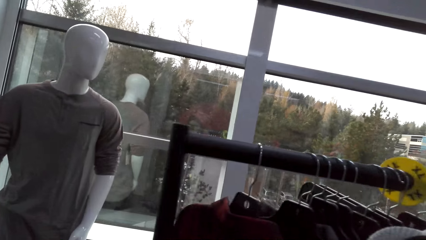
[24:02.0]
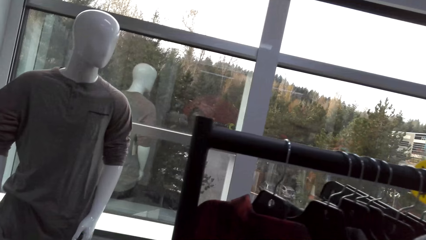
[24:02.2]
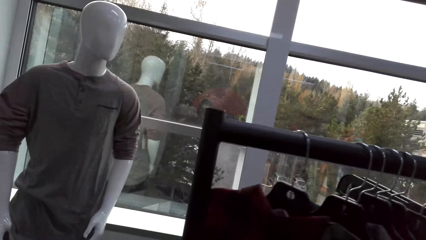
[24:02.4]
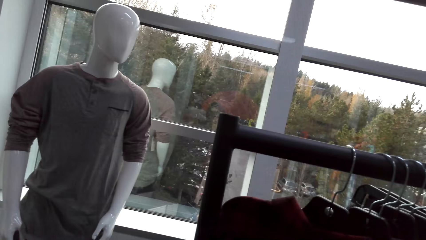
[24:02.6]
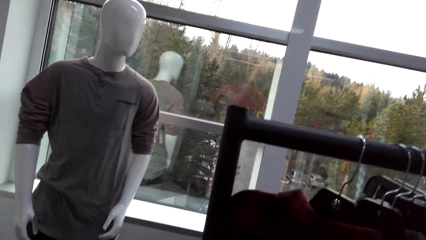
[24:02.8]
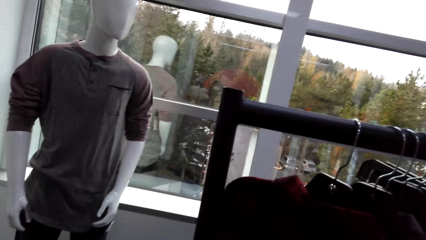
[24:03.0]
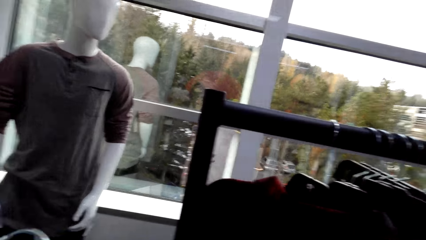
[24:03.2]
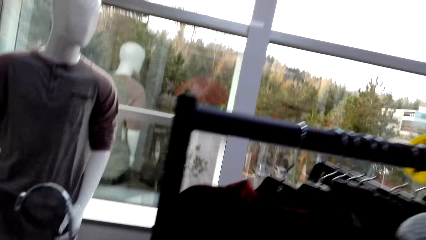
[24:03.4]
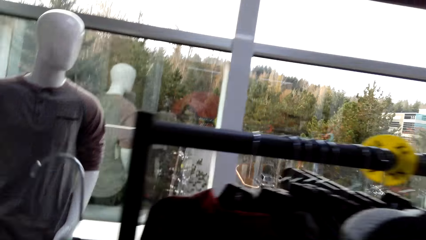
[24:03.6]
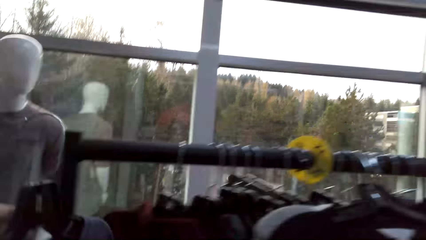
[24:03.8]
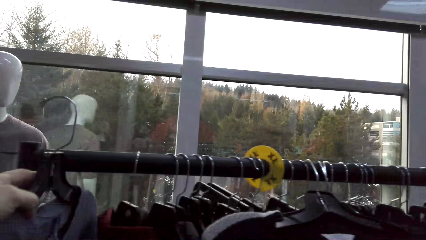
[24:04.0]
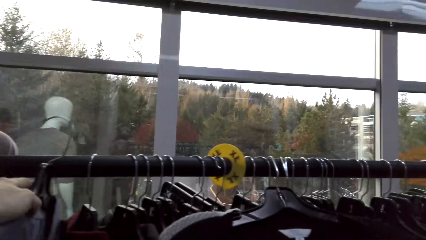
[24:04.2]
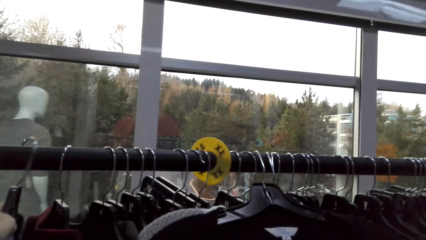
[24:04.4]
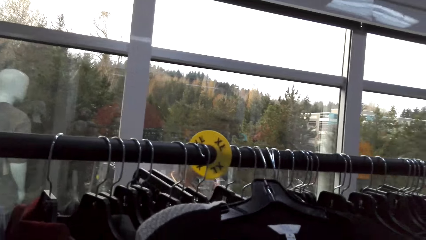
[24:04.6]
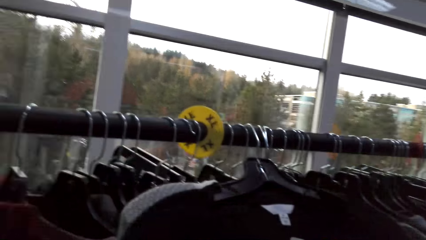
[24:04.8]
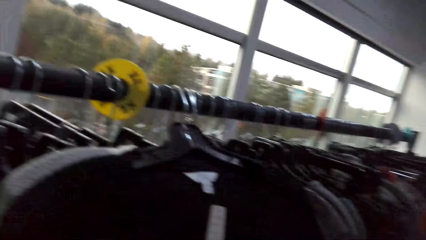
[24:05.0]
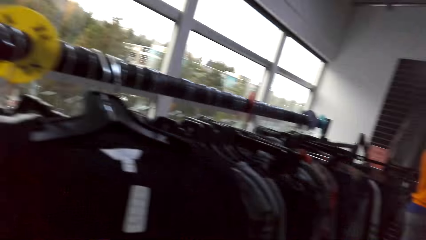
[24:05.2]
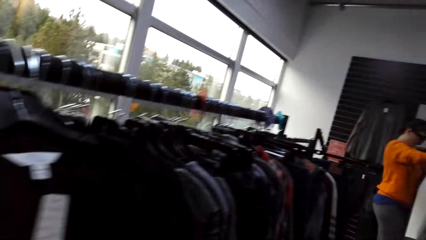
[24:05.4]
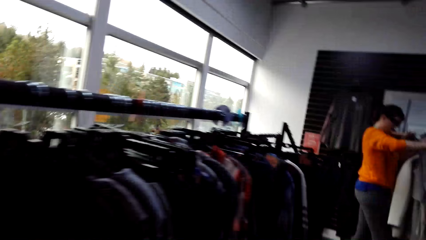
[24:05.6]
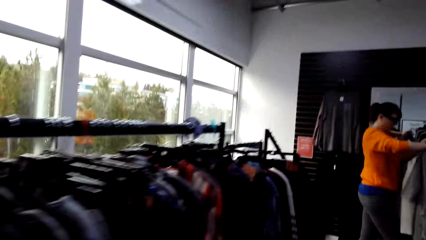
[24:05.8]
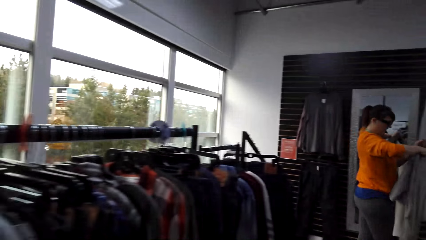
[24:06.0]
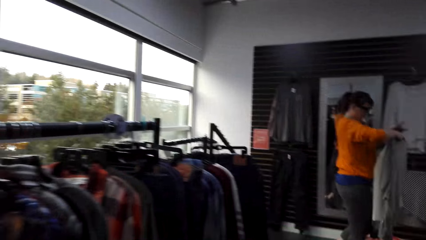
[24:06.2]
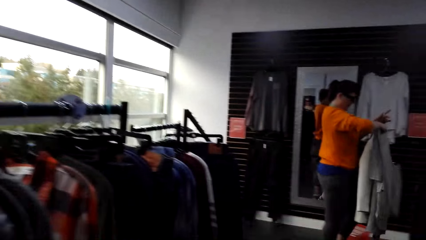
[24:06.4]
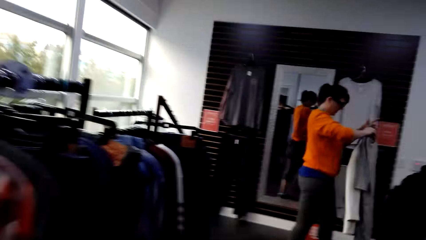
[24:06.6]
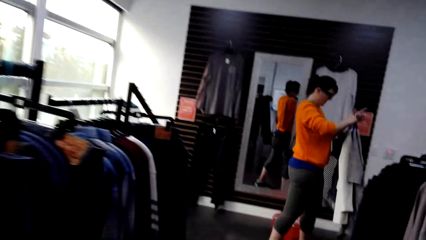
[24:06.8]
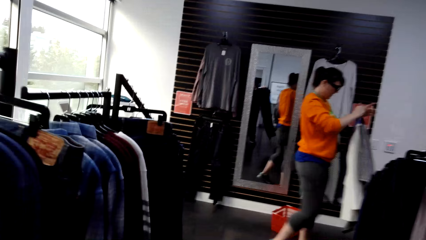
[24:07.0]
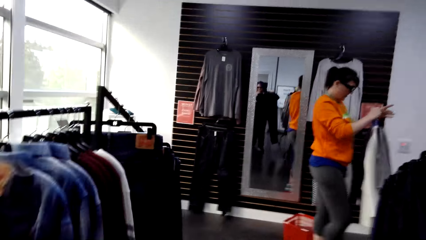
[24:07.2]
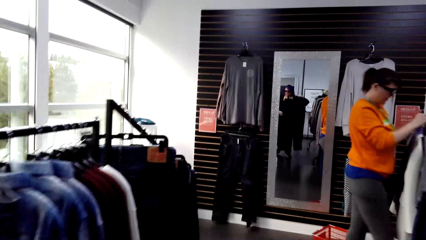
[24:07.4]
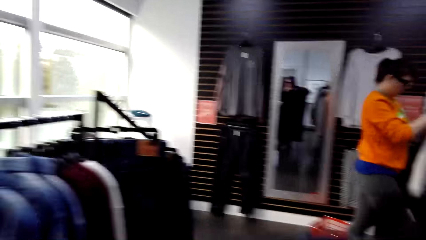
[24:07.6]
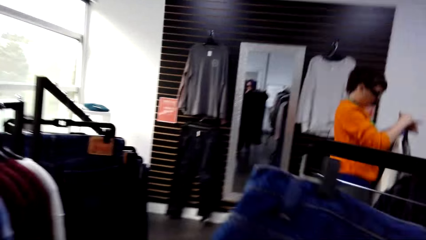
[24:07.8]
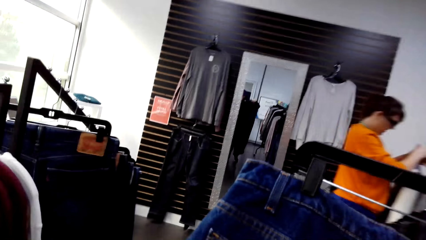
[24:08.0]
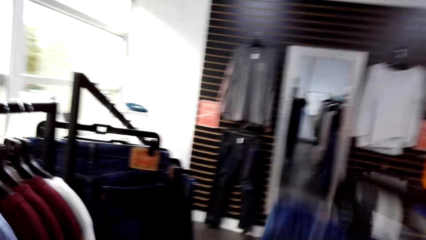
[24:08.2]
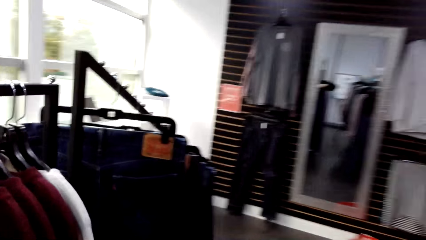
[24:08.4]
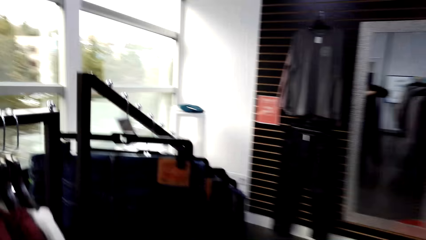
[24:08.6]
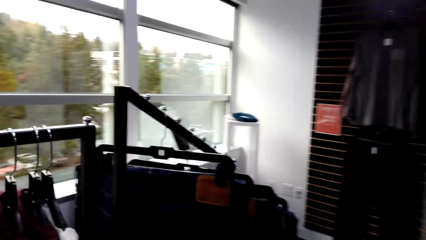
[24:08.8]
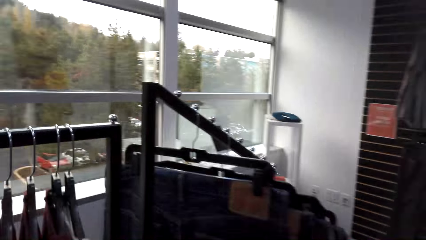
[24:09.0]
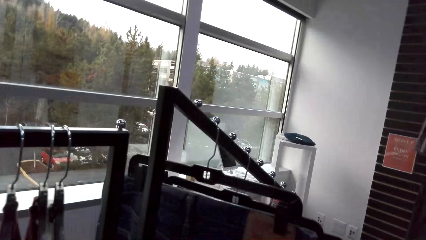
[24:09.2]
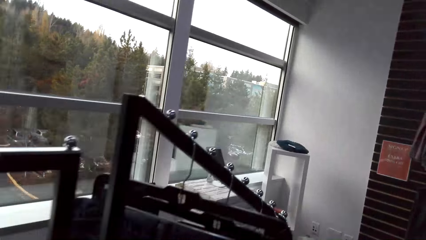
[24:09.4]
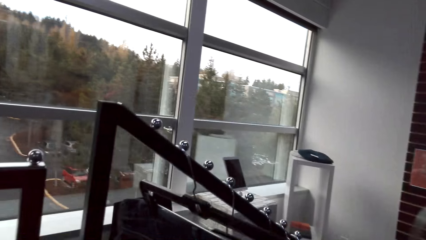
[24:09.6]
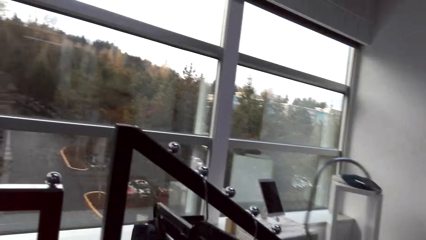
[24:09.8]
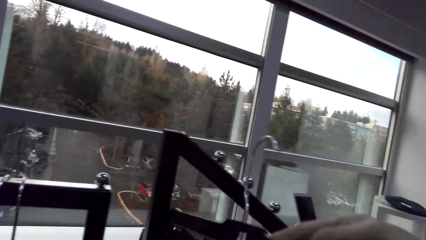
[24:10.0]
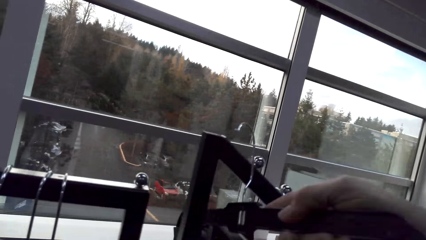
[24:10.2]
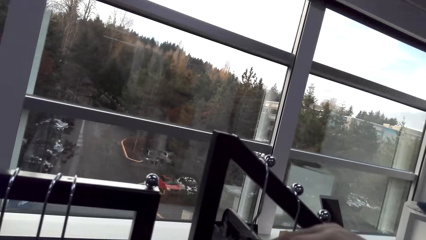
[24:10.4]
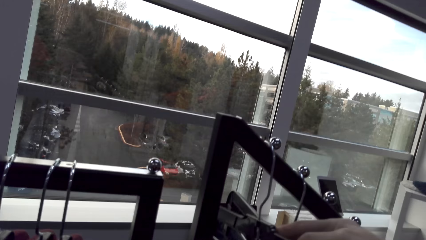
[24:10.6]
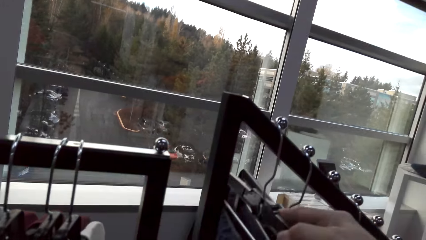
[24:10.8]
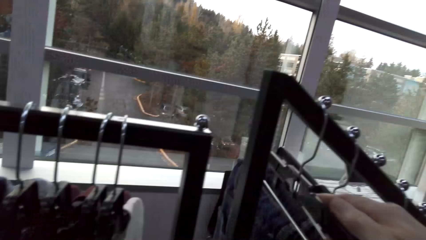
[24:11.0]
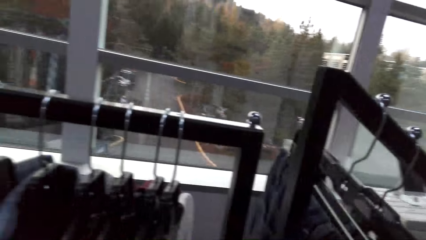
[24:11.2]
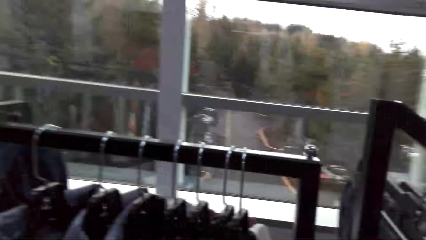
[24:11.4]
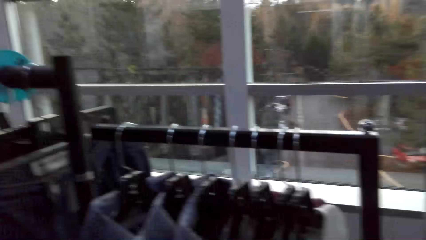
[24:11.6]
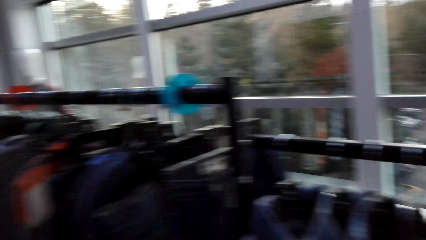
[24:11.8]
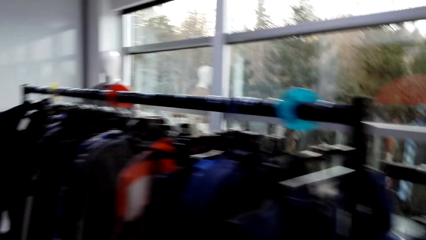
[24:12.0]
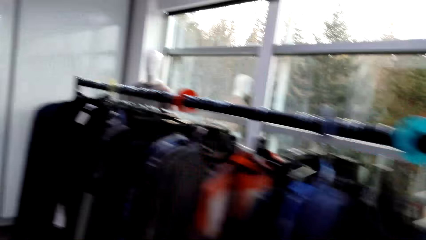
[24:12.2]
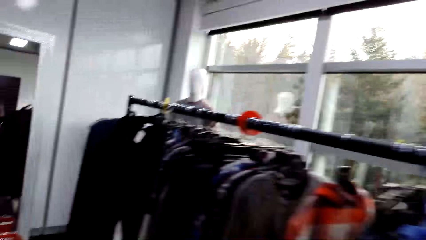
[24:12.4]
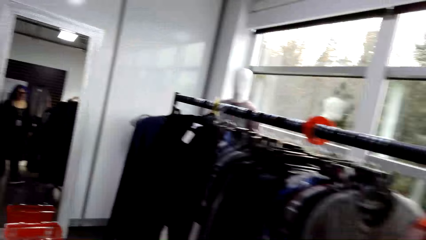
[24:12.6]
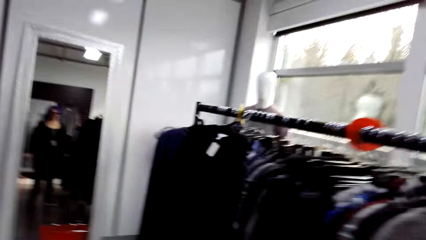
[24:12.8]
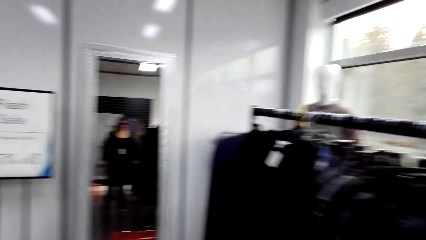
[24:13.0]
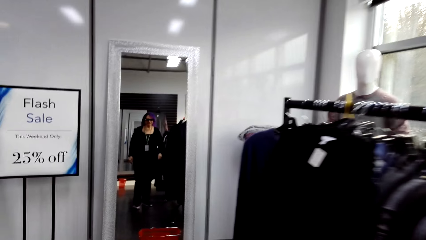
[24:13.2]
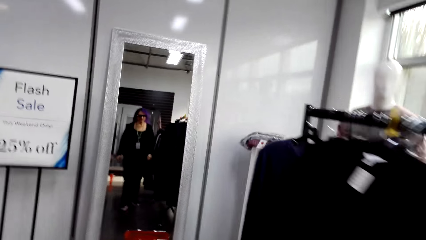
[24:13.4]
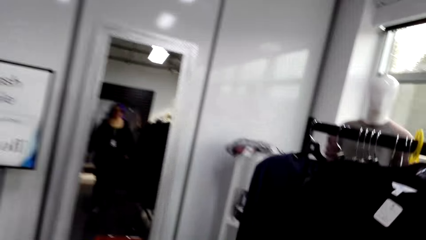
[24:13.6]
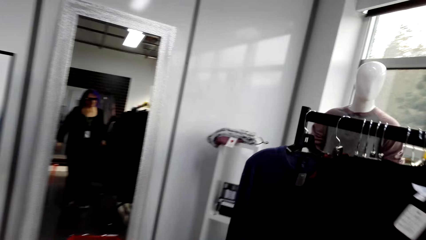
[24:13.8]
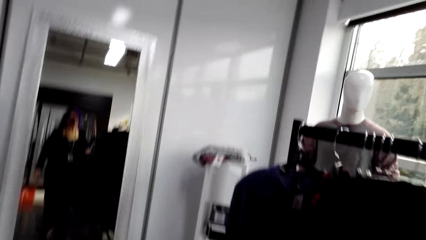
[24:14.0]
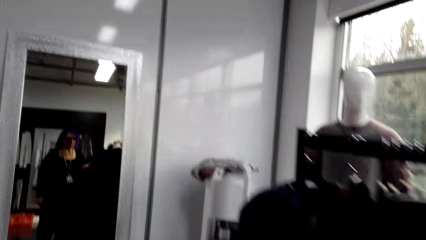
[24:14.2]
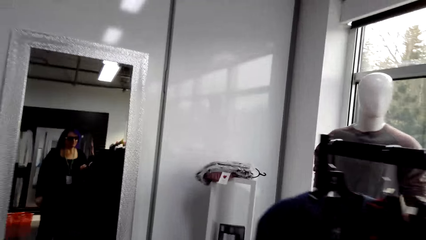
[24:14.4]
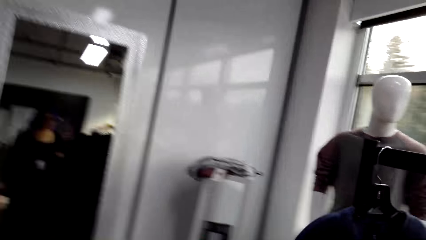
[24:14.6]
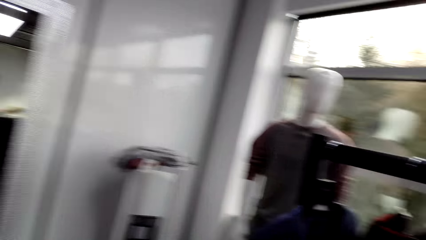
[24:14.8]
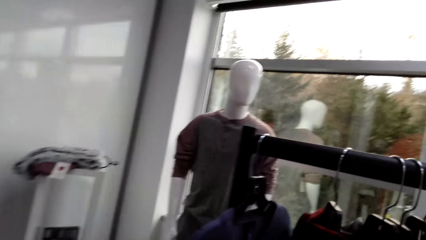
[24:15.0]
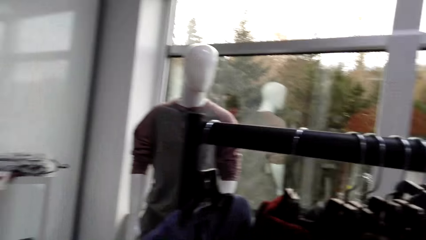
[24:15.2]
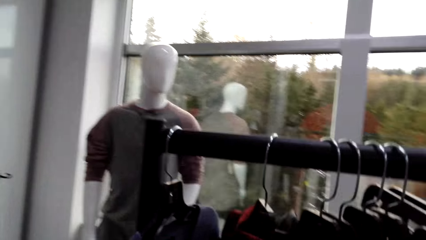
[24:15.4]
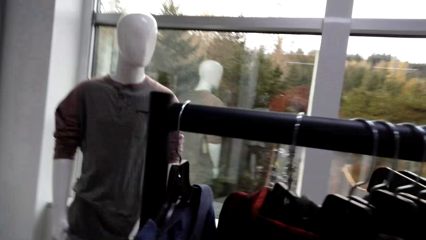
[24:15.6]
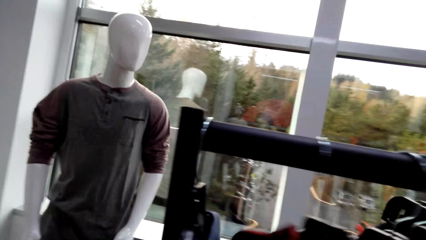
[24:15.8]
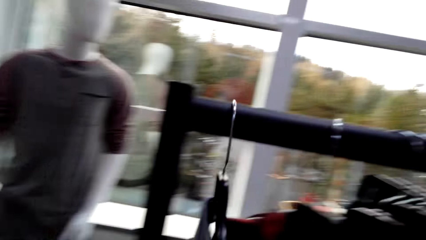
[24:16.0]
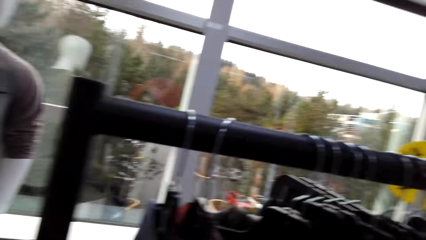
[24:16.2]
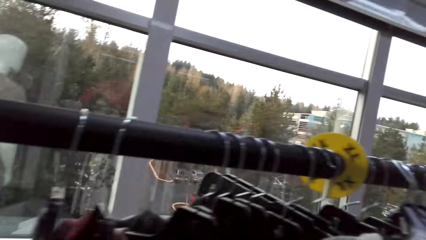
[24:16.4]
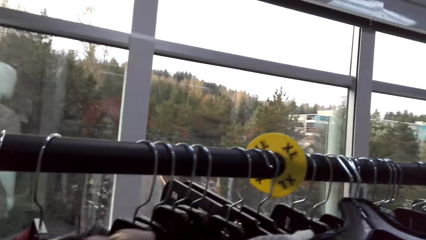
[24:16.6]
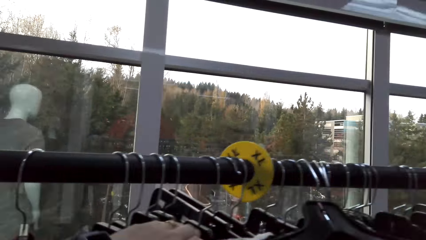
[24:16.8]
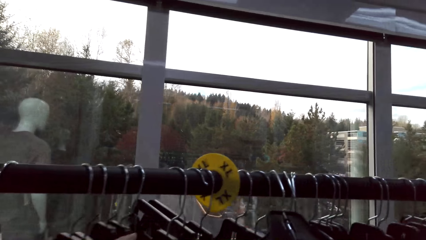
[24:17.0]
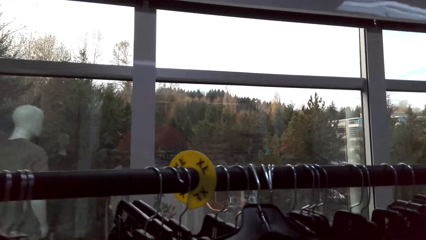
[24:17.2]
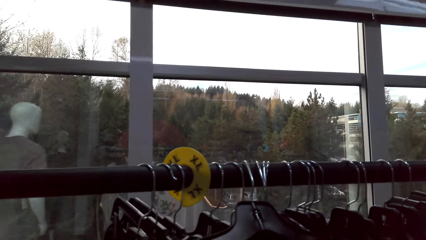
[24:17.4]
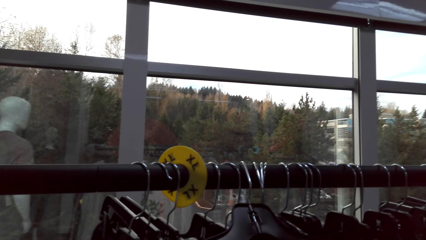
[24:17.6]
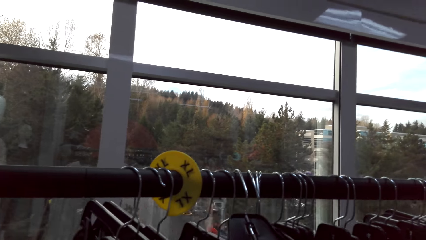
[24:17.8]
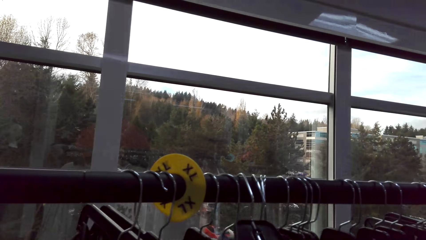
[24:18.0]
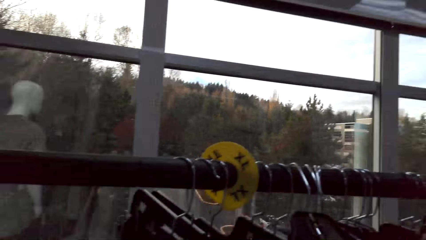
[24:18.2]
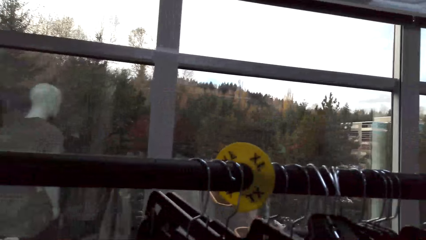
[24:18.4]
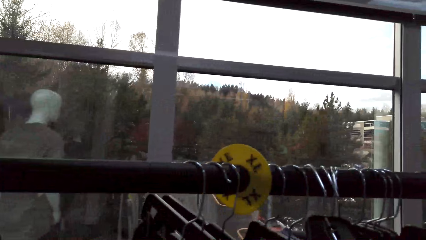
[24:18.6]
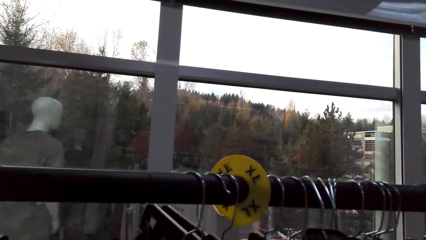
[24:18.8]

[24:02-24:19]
The camera wearer hangs the sweater. They walk around in the clothes shop. A woman adjusts clothes. The camera wearer adjusts a trouser. They hang the trouser. They walk around in the clothes shop. They adjust hung clothes.
